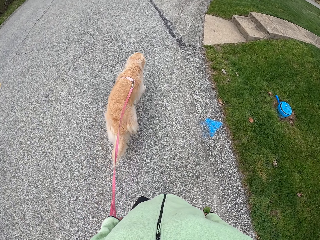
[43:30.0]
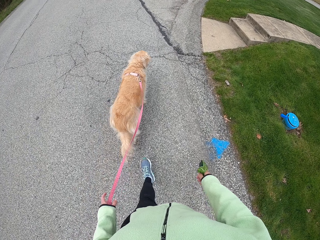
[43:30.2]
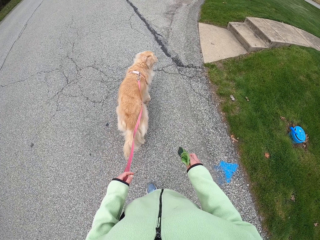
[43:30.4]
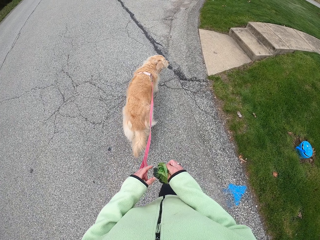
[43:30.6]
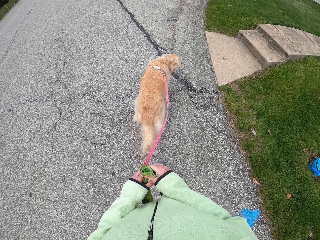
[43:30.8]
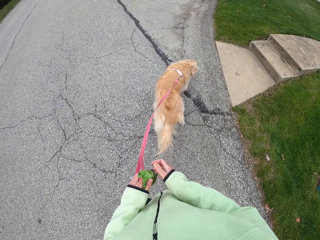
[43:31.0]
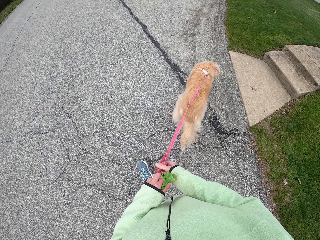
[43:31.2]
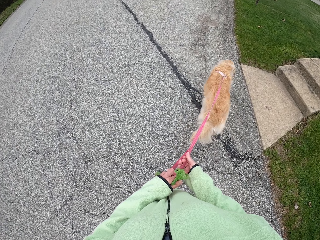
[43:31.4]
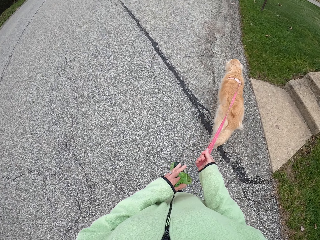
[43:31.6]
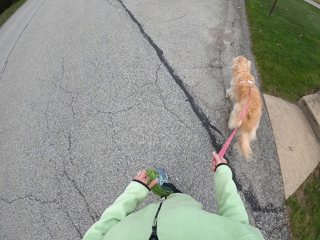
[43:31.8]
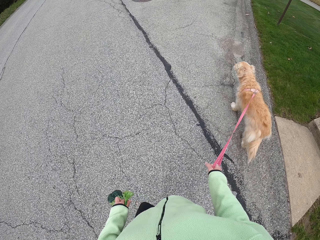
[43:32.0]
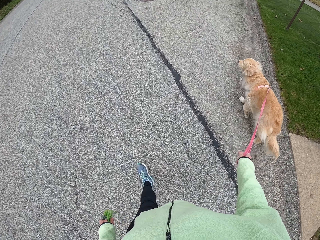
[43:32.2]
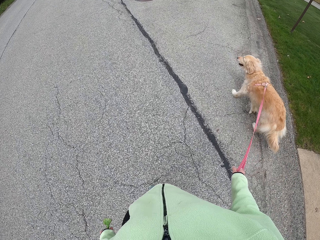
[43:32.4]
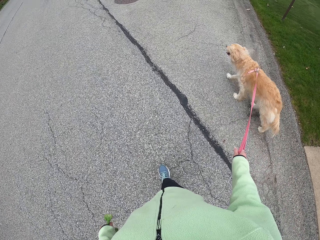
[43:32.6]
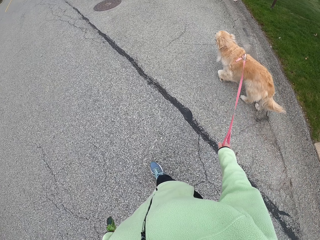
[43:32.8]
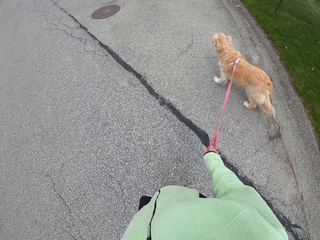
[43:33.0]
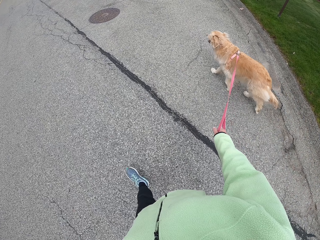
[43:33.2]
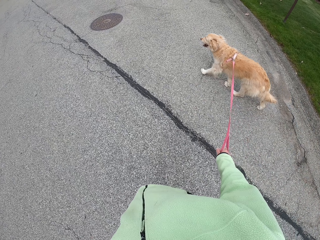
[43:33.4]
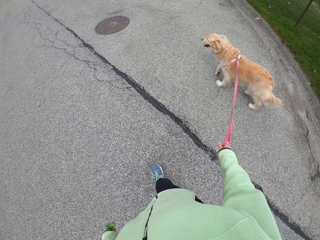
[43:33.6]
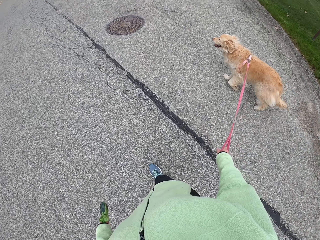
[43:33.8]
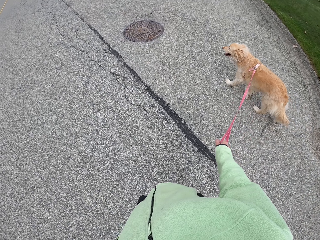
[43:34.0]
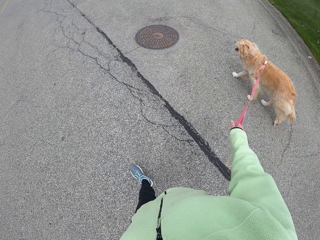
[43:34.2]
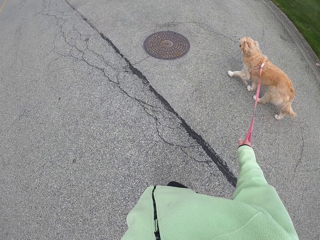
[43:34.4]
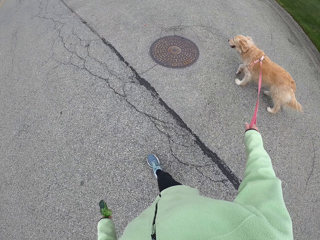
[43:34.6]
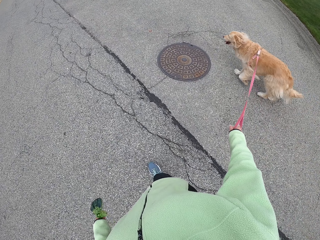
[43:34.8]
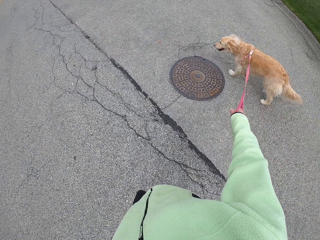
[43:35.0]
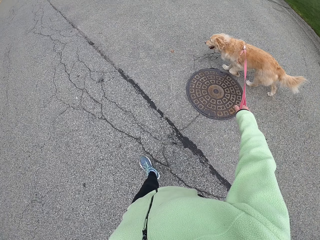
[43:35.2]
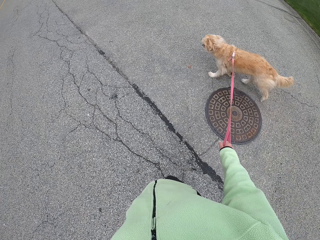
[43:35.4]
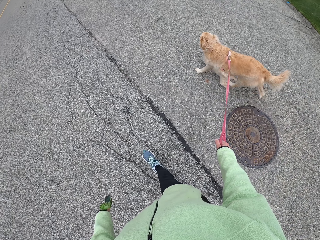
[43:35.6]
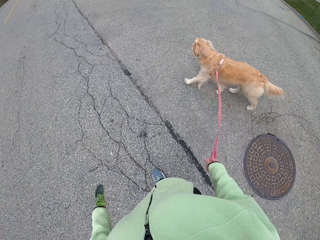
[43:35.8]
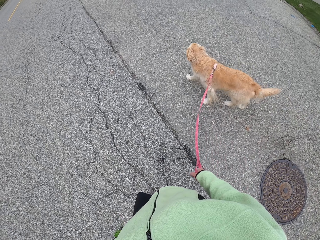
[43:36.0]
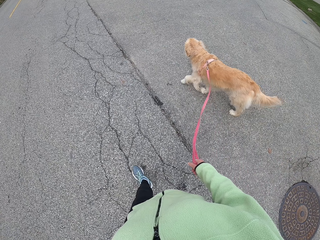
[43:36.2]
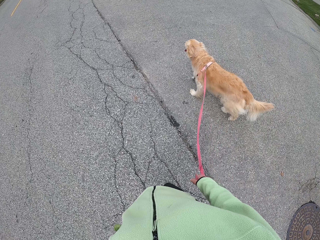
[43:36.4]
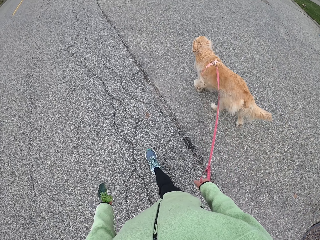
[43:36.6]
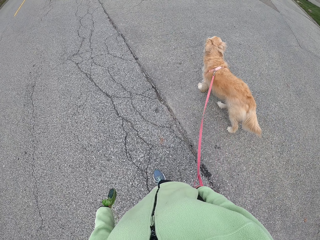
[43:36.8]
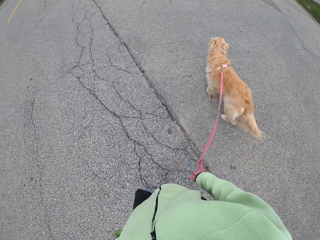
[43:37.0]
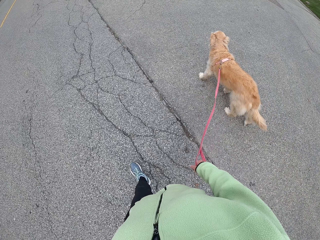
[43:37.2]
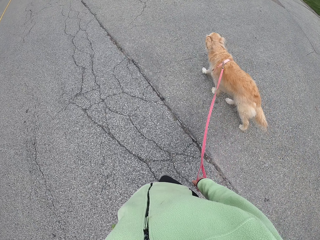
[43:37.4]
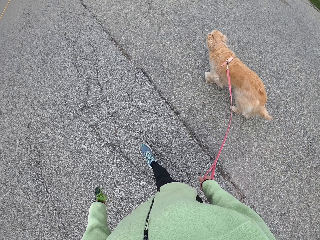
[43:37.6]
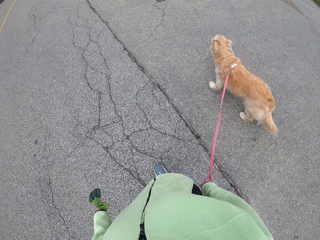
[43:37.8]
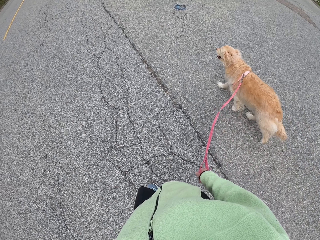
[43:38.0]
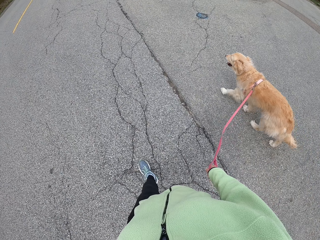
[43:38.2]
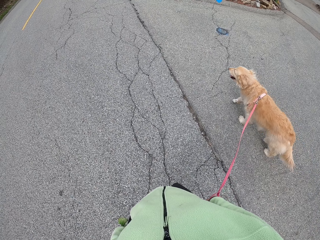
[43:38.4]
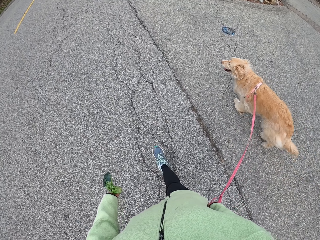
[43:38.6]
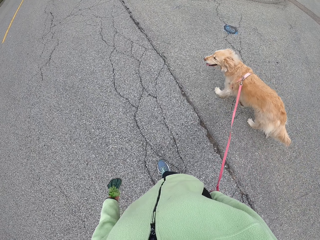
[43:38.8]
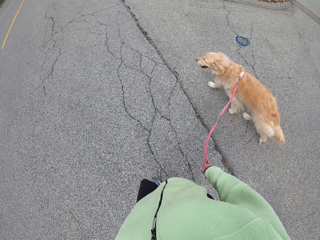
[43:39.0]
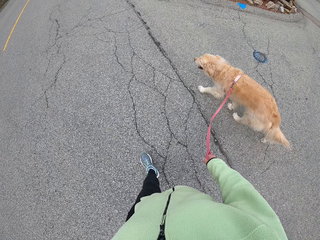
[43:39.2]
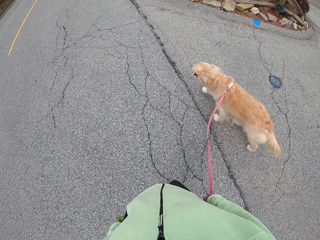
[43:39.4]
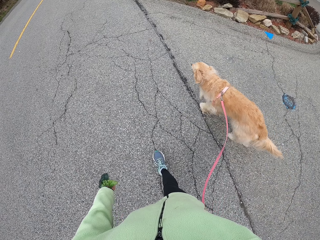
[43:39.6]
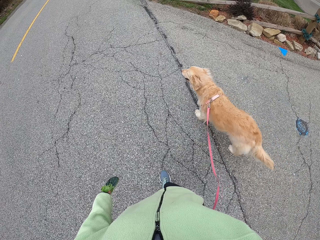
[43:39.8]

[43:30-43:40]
The camera wearer transfers the small bag to the left hand. They transfer the dog leash to the right hand. They walk around on the road with a dog. They pull the dog leash.

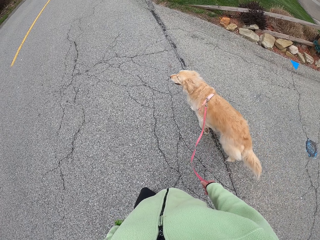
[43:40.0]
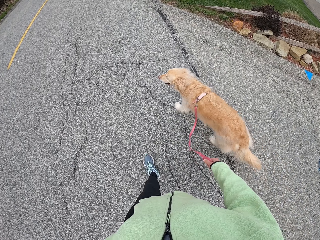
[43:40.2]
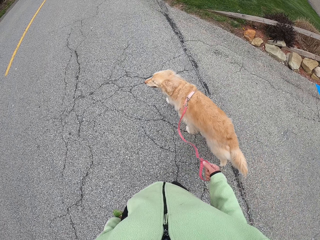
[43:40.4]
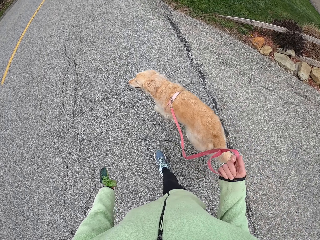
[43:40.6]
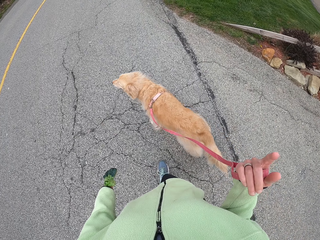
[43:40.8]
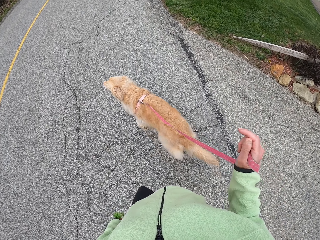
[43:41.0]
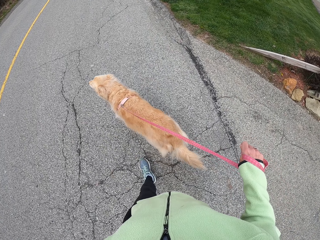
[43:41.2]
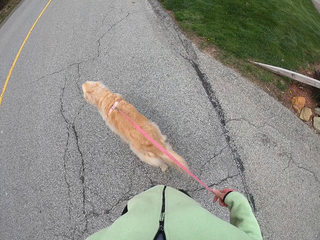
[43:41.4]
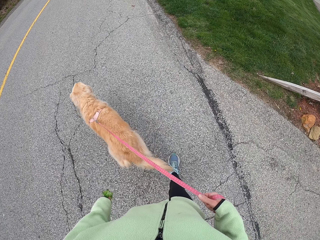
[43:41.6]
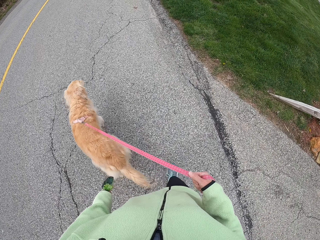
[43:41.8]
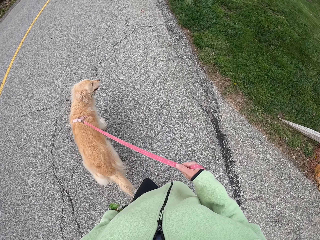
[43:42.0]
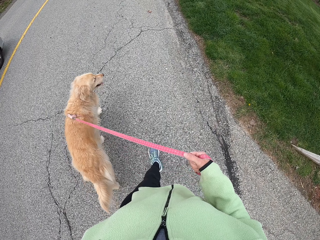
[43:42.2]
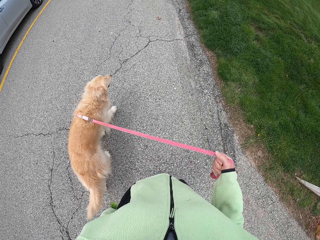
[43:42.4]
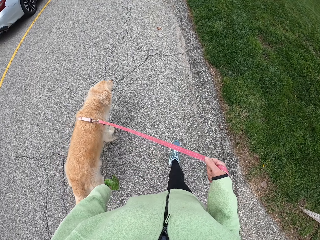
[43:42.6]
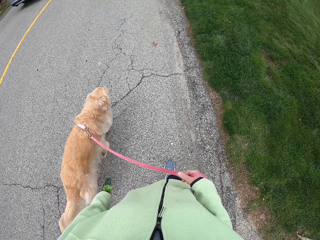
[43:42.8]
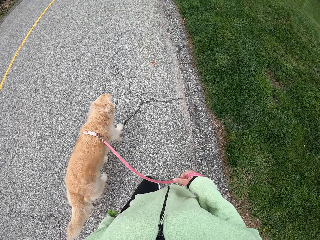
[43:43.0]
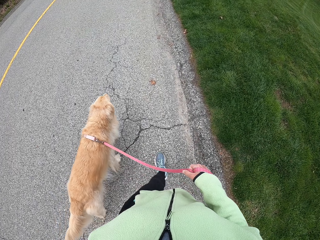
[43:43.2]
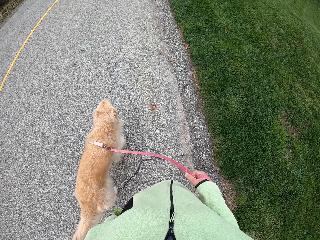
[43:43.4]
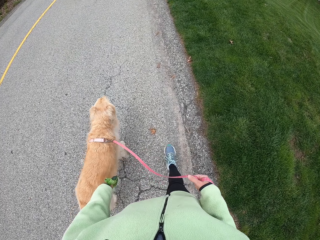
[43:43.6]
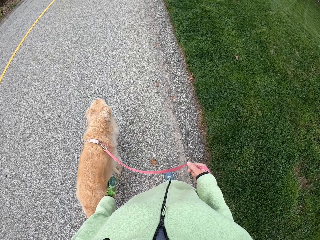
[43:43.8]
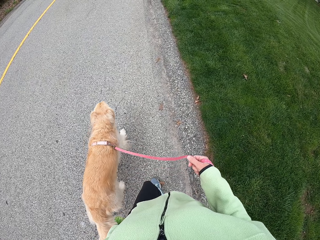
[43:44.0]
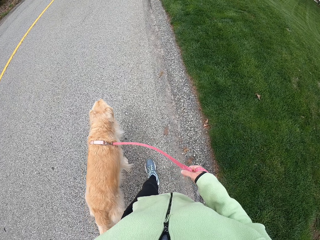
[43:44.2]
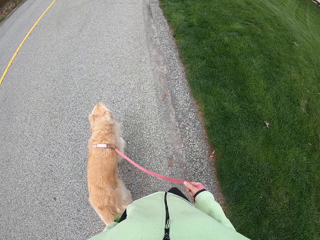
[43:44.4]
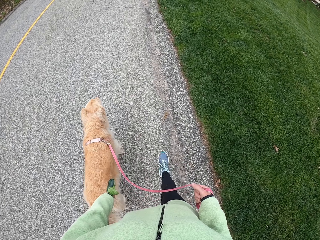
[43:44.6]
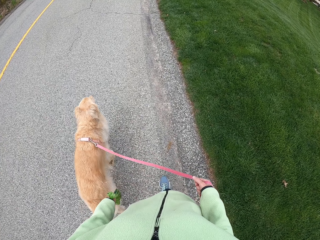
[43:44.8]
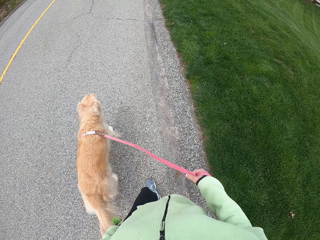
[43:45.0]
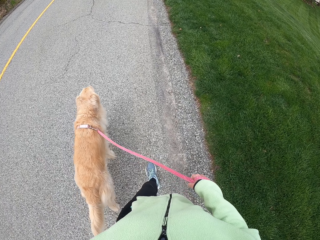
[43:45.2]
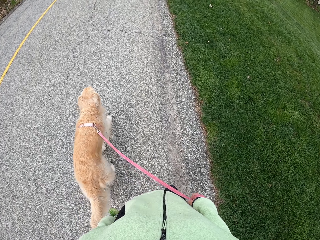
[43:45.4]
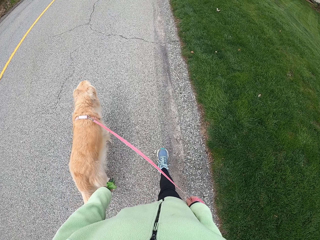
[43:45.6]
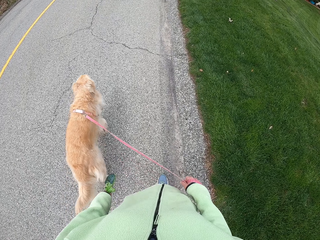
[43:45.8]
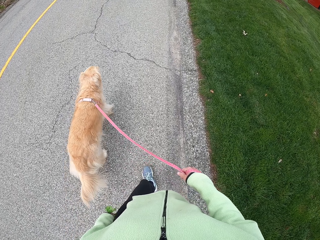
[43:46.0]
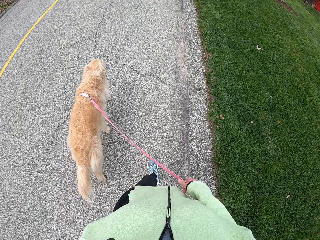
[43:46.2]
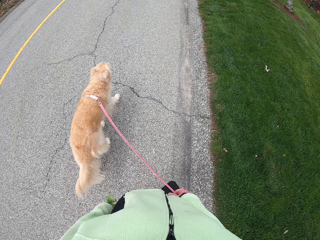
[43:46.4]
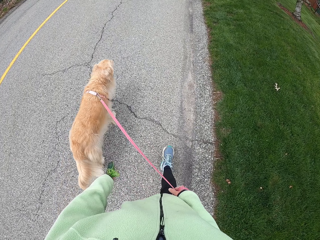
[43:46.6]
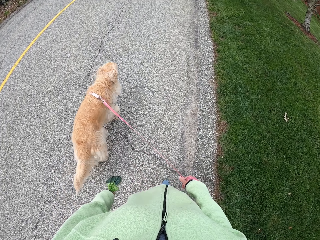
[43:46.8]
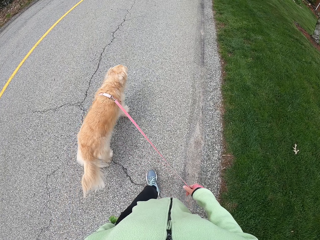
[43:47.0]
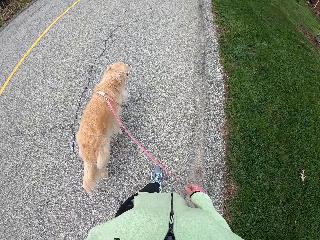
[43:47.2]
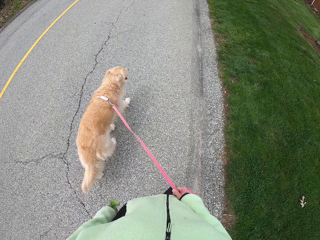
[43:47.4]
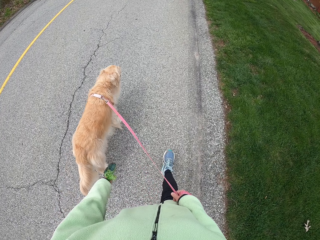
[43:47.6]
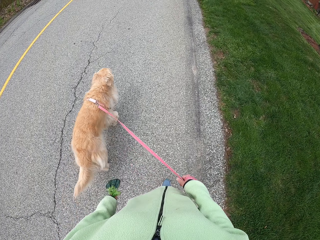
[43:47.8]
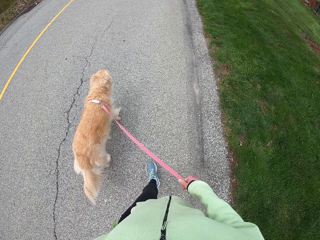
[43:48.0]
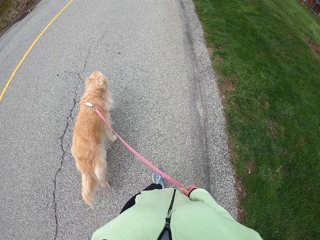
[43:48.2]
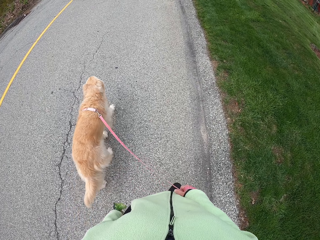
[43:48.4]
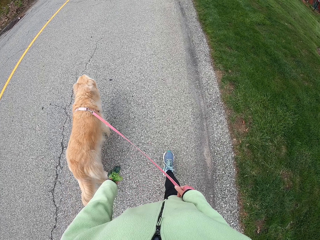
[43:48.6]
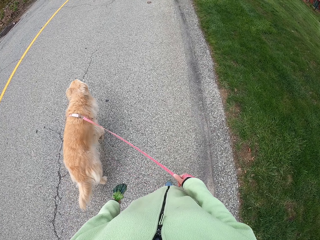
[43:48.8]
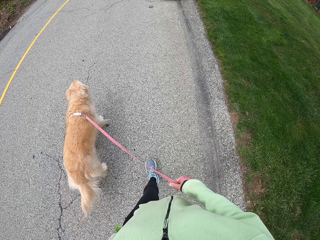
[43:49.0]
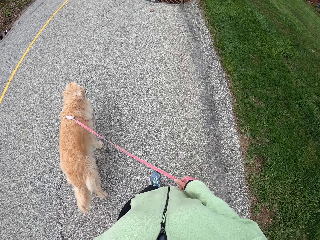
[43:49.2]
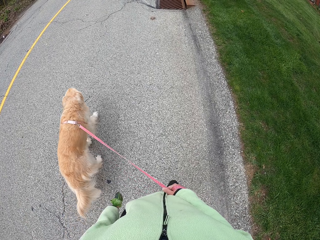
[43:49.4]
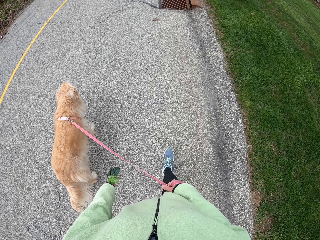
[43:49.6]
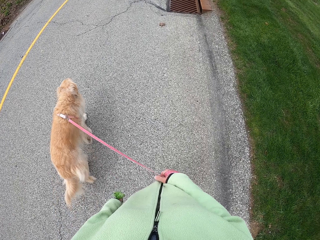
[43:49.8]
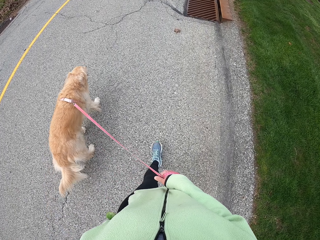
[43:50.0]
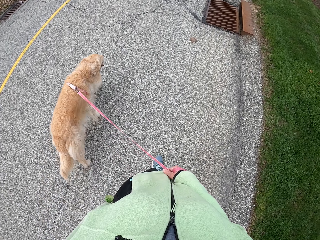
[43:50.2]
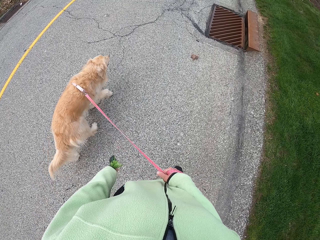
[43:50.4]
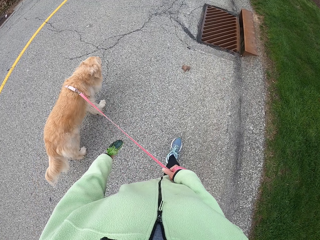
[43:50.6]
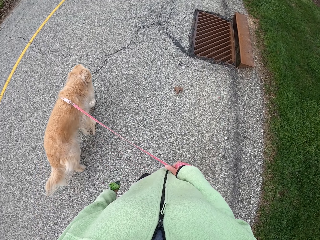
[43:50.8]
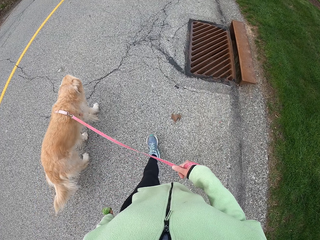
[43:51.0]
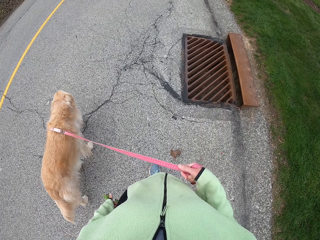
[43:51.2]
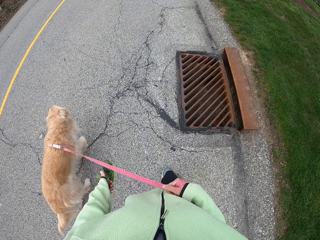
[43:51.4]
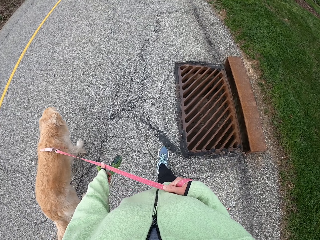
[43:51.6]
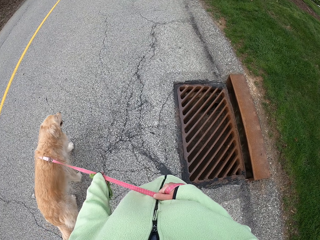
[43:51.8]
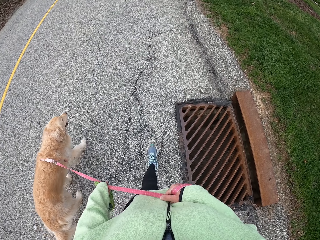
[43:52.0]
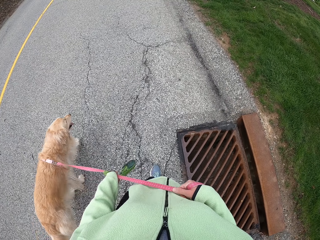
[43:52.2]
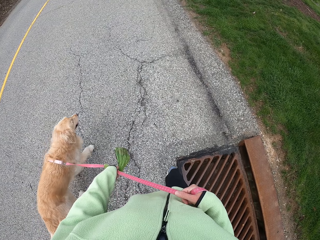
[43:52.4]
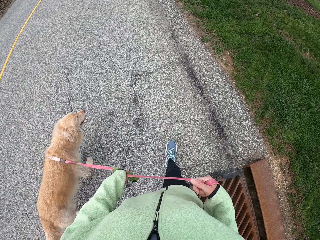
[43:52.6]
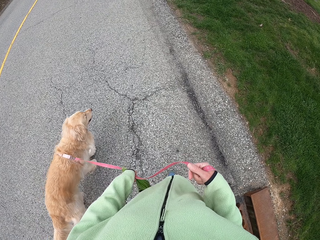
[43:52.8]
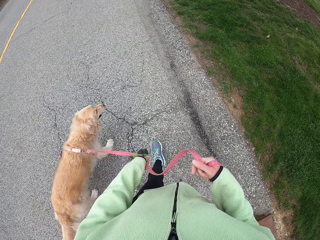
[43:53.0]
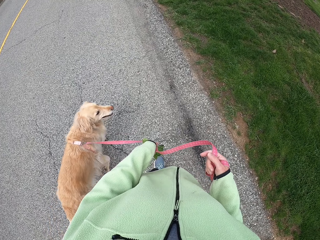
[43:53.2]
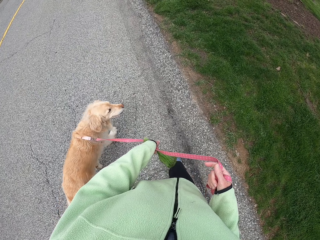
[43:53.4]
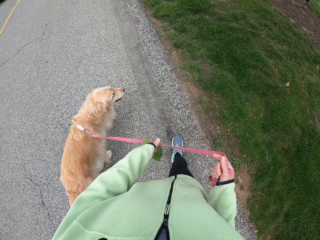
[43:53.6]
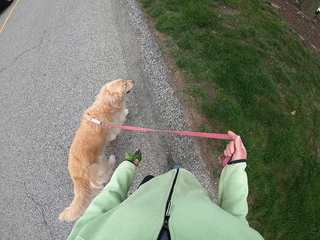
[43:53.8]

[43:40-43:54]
The camera wearer ties the dog leash on the right hand. They adjust the dog leash on the hand. They walk around on the road with a dog. They pull the dog leash. They pull the leash with the left hand. They walk around on the road with the dog.
